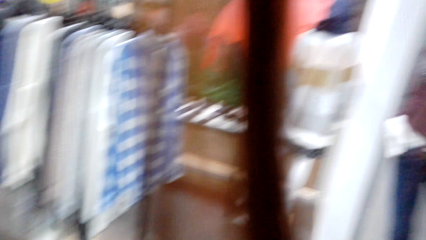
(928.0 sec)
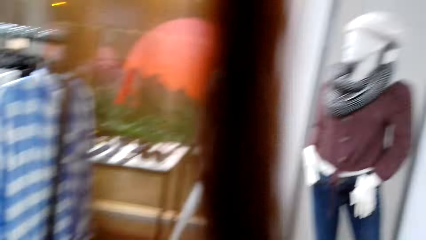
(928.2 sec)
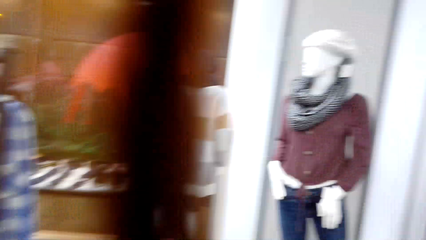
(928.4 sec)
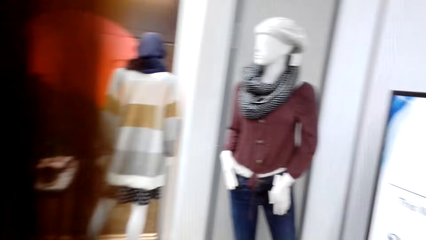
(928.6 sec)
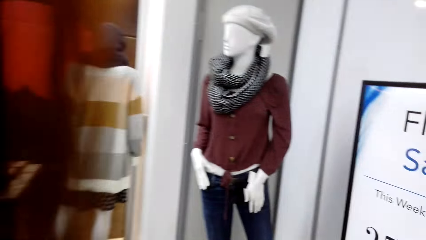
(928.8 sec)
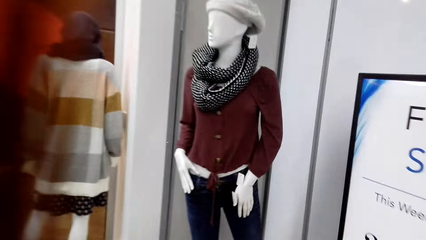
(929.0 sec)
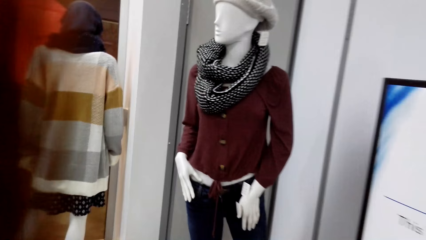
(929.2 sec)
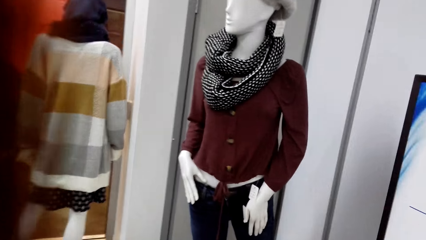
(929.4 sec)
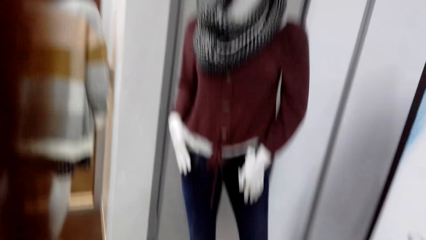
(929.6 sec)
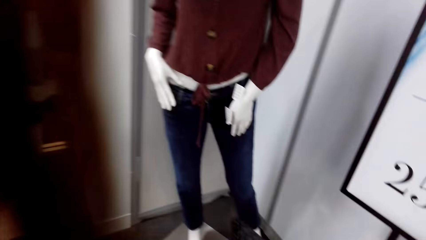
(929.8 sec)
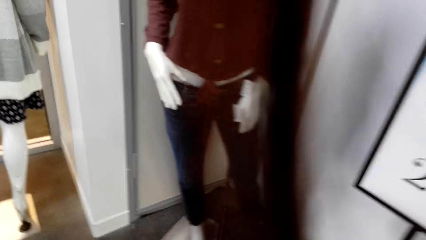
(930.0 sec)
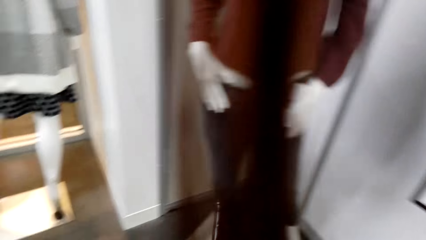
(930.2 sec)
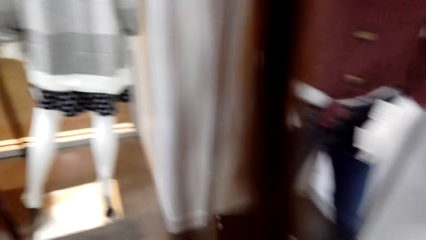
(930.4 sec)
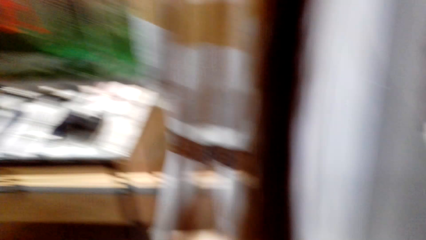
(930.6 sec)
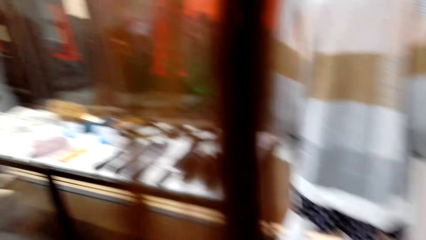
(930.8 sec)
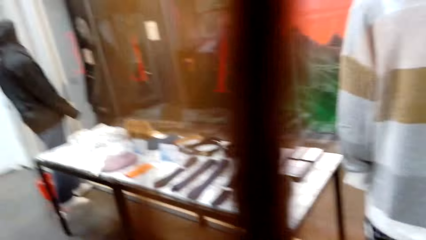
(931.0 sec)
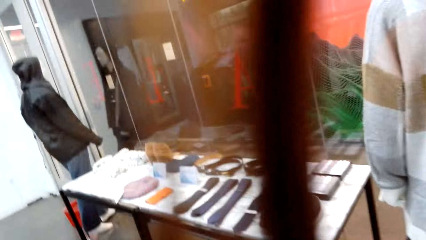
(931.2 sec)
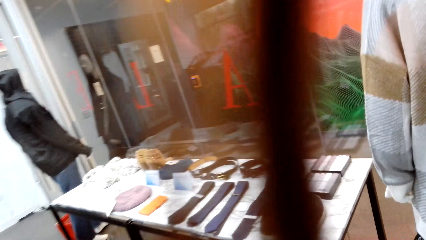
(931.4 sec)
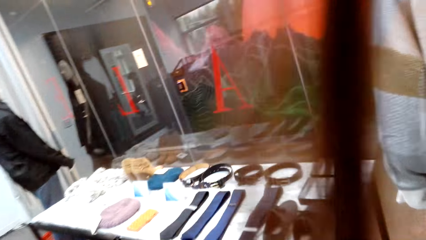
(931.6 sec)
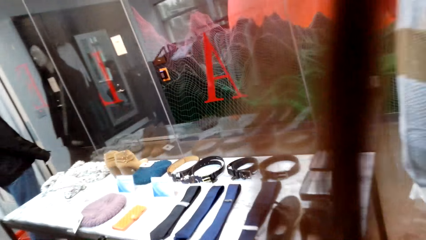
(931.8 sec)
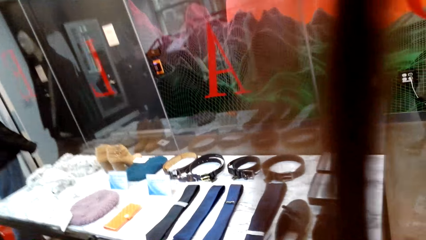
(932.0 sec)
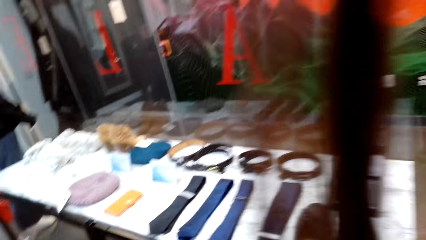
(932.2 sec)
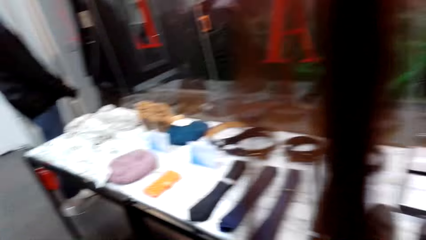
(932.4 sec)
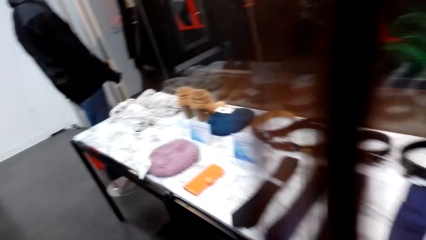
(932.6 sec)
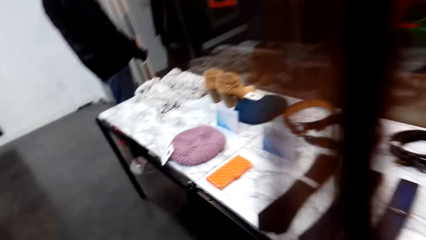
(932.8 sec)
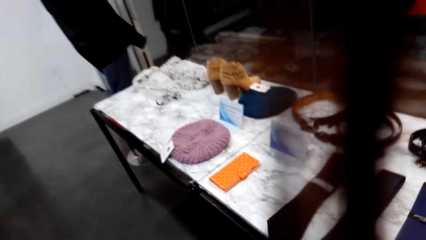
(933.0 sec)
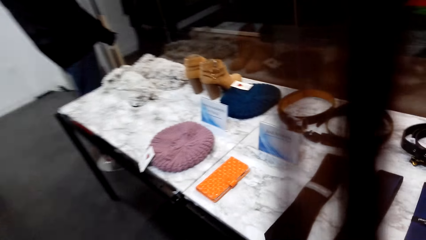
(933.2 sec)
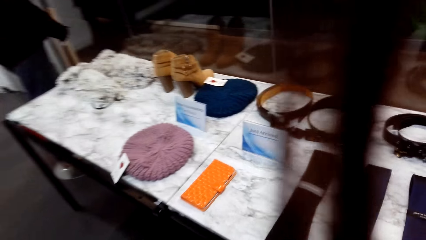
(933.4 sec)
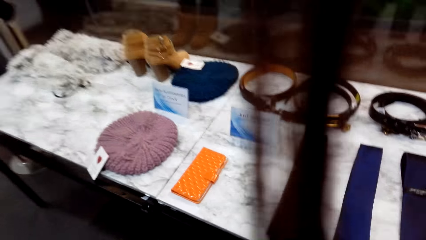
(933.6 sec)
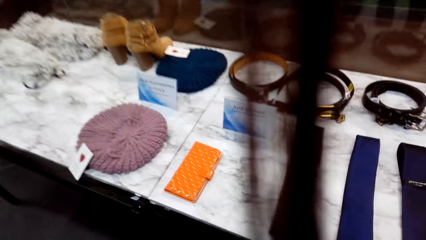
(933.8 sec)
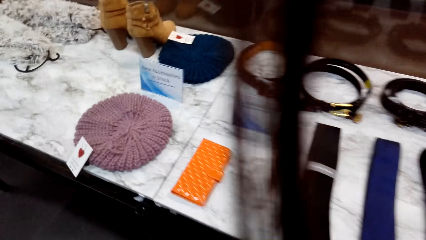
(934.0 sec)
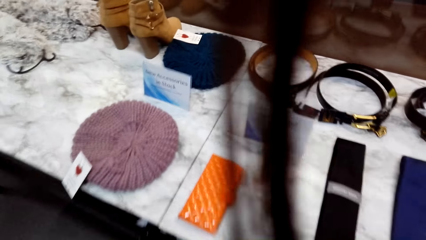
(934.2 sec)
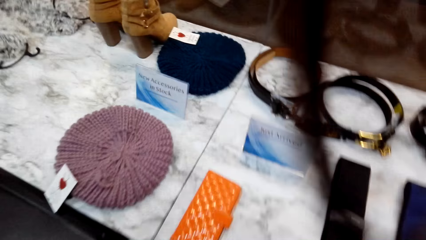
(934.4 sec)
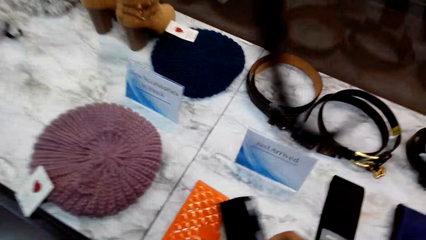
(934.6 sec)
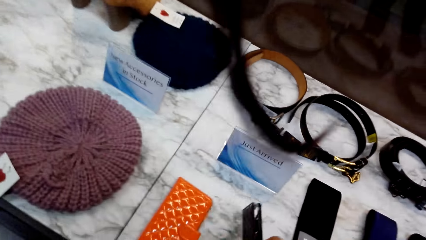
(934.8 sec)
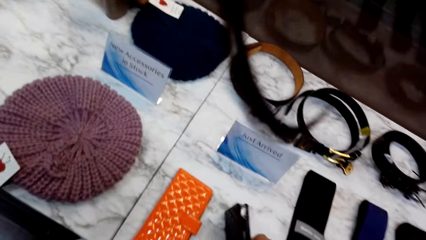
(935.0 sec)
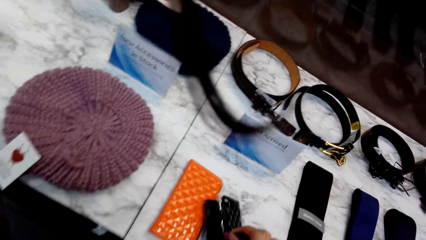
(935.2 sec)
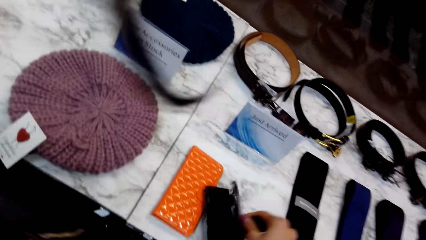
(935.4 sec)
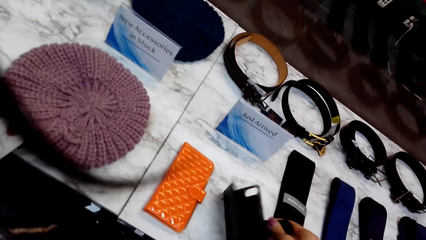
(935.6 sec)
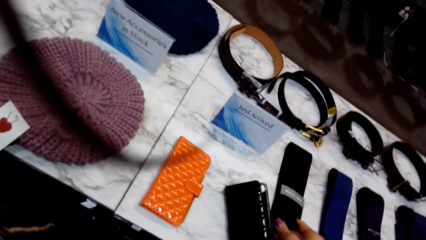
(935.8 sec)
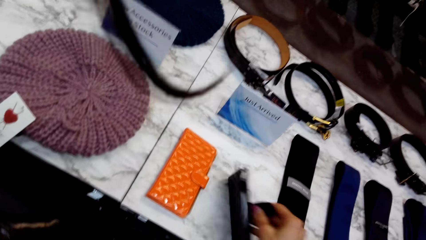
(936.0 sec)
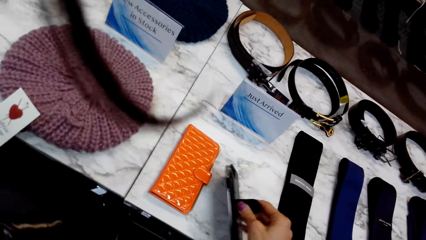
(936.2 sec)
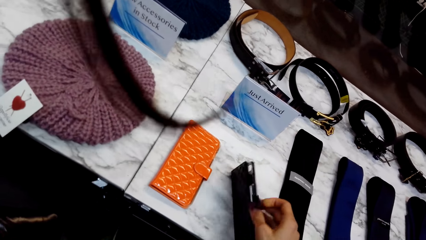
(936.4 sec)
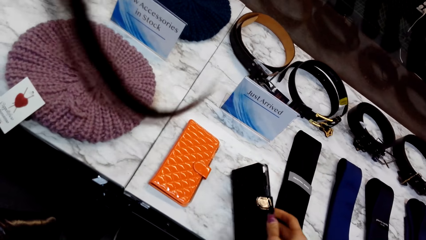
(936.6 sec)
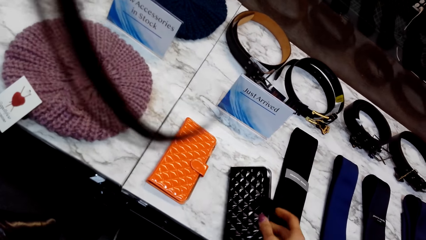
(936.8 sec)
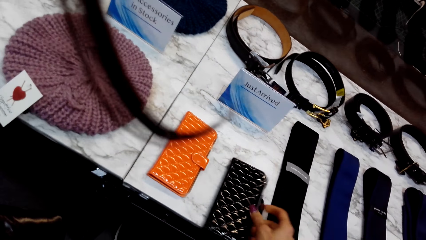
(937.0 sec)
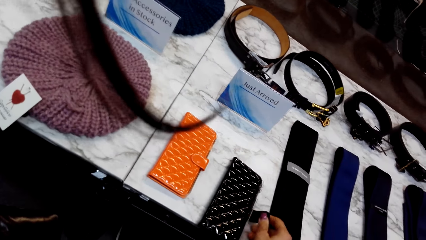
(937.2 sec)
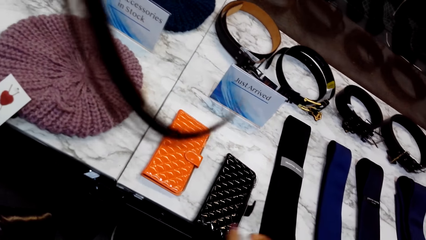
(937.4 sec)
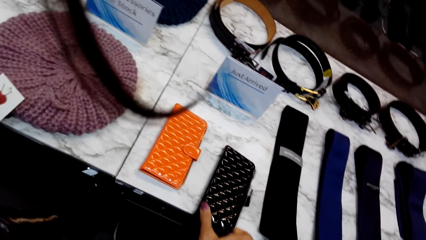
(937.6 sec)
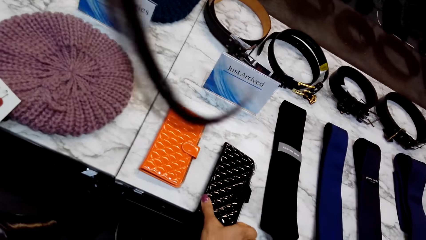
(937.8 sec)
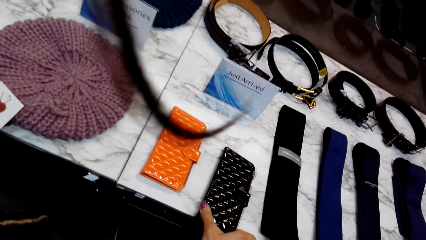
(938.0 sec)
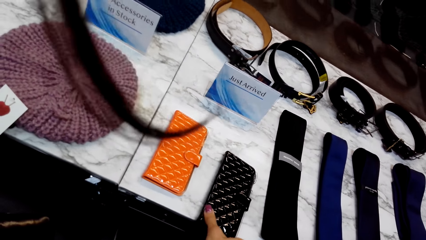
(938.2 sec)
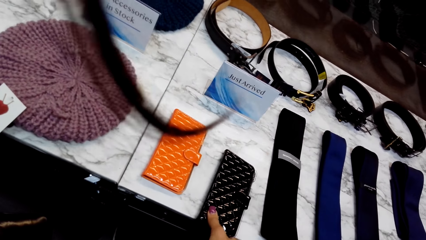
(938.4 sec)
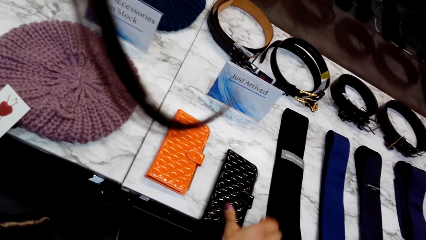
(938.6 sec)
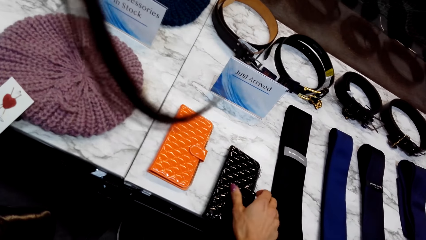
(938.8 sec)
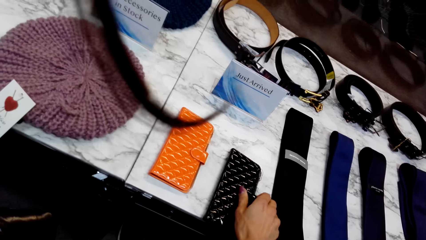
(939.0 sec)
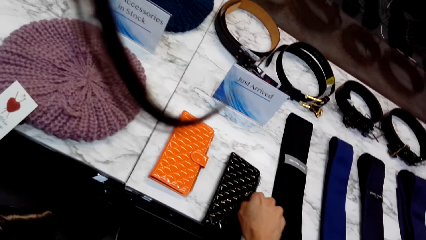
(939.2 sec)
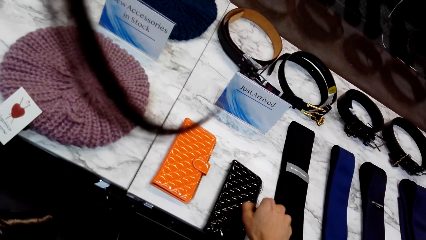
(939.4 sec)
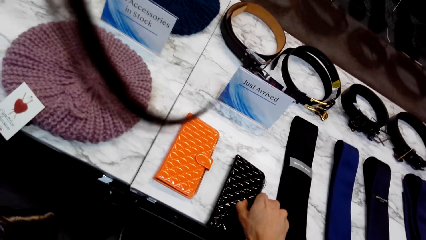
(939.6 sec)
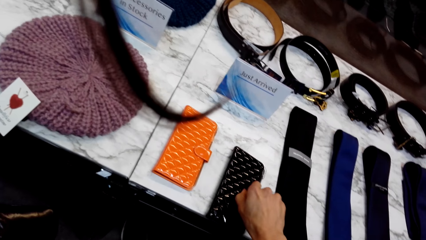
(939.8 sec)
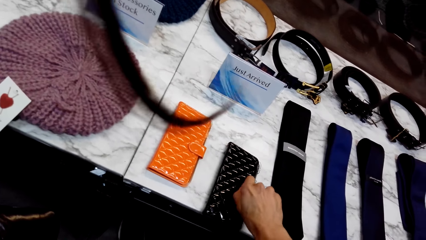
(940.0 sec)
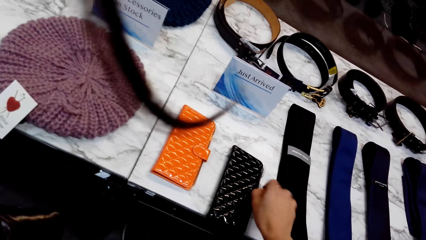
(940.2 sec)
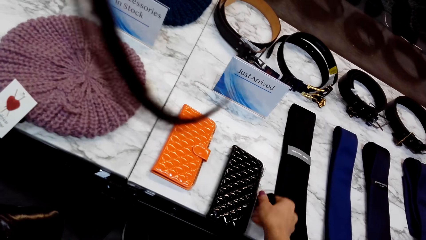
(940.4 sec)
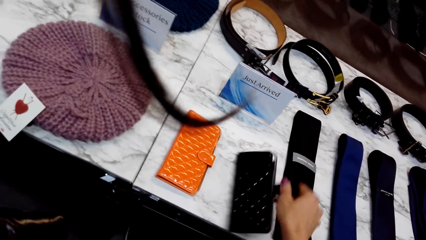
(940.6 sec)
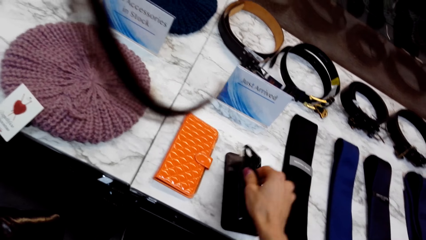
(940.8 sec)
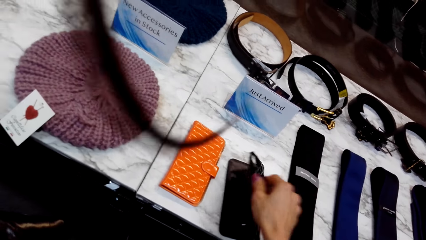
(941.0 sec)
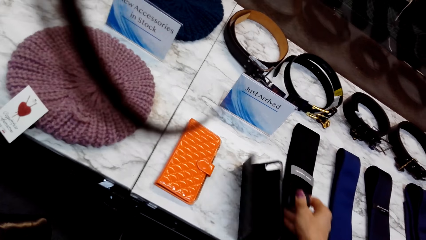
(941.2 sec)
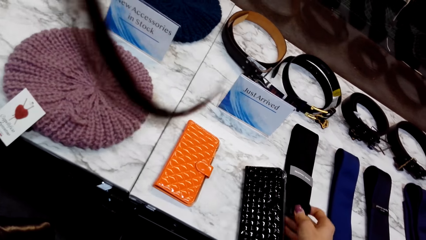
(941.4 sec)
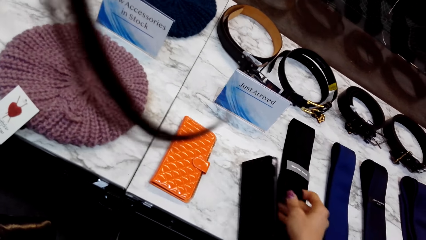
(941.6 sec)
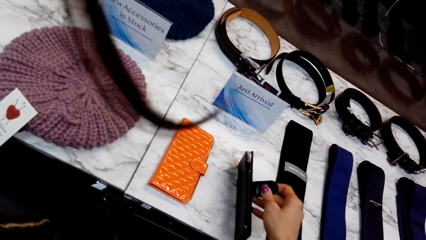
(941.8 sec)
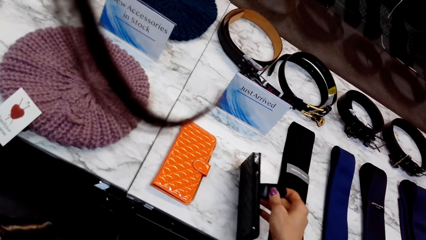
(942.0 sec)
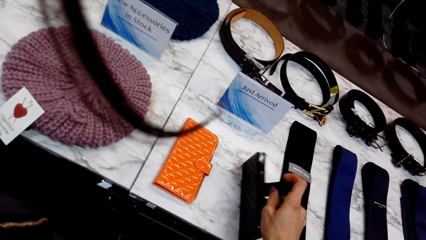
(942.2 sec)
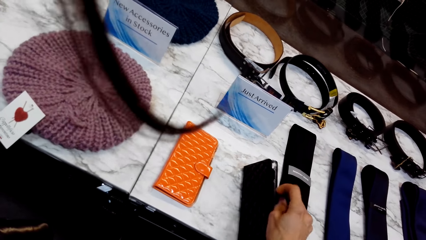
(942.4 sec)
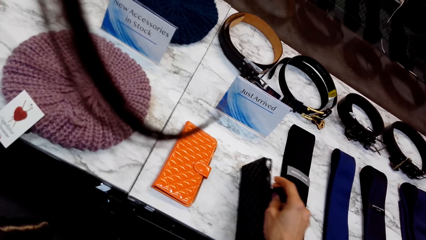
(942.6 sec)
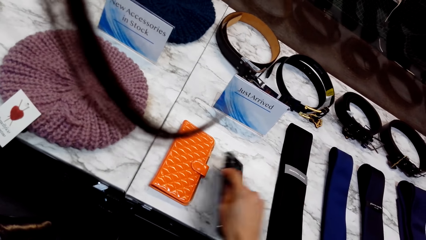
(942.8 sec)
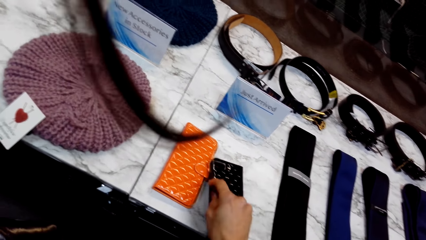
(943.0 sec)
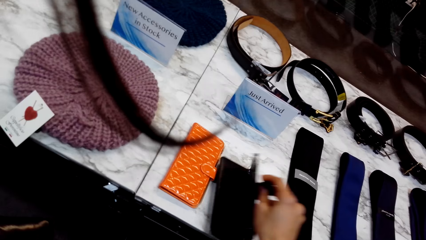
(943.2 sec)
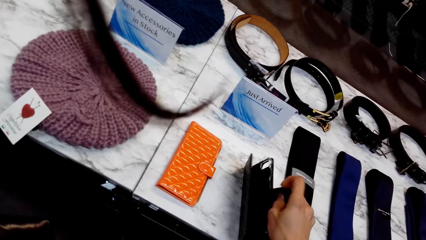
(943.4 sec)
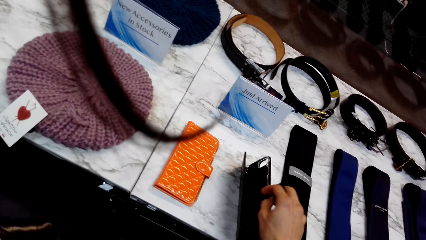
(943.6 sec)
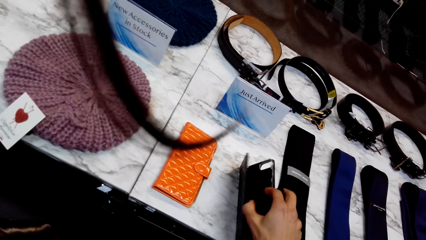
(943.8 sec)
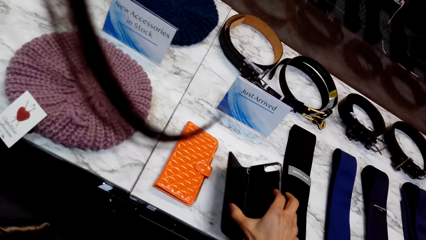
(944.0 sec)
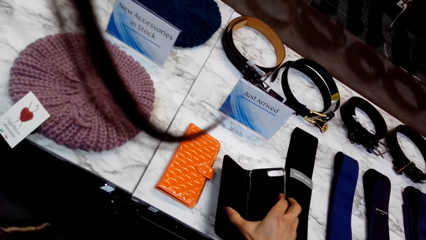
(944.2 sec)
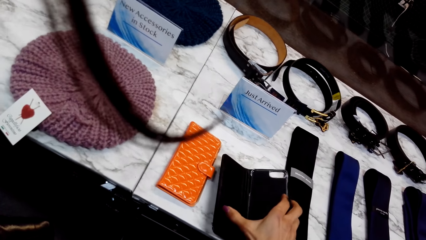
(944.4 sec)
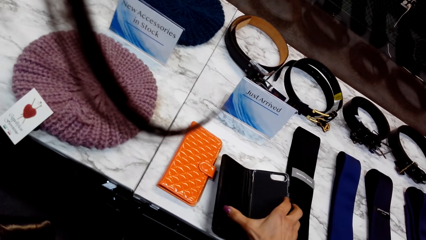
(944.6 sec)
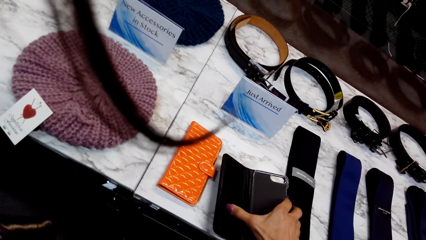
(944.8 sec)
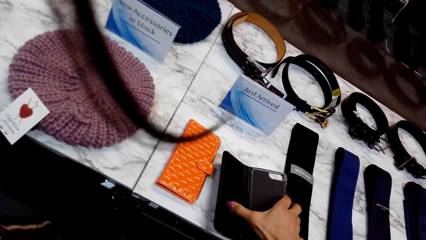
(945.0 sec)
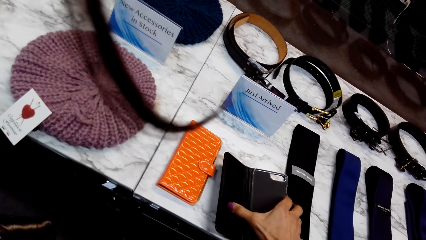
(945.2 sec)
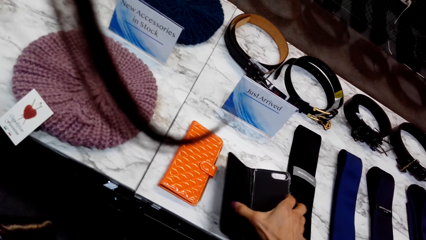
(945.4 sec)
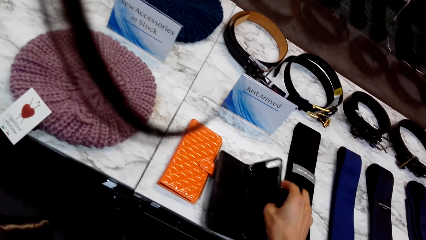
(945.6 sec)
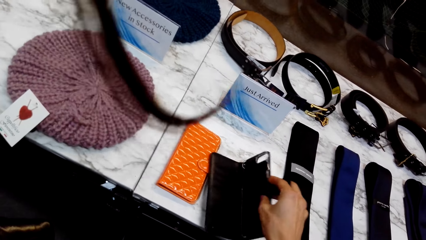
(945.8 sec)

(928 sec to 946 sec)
The camera wearer puts a phone housing or purse on the table. They open the phone housing.
